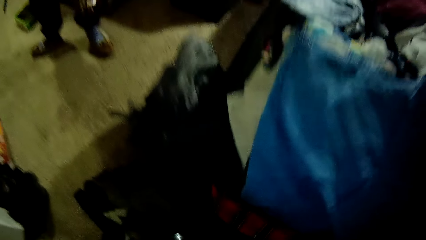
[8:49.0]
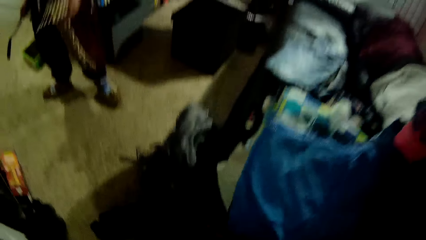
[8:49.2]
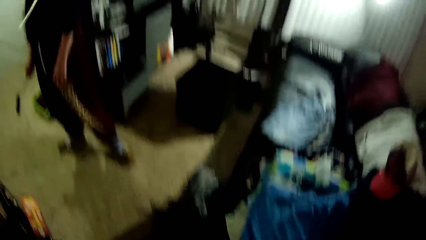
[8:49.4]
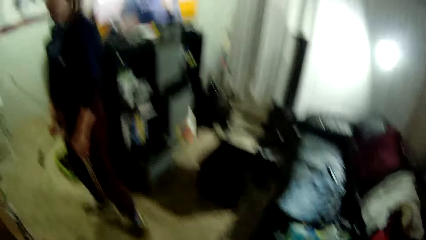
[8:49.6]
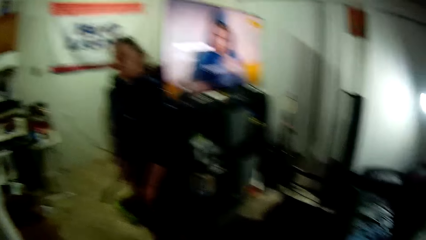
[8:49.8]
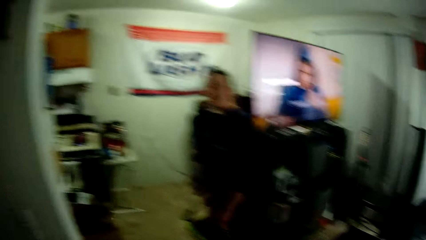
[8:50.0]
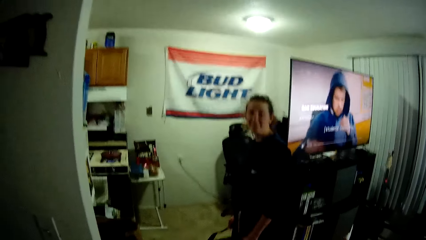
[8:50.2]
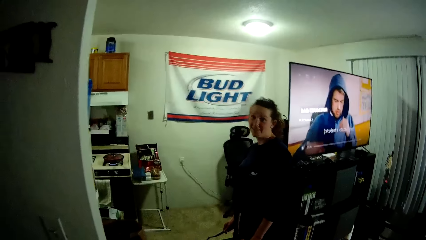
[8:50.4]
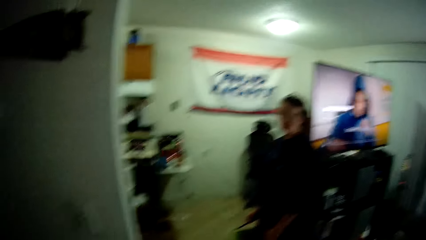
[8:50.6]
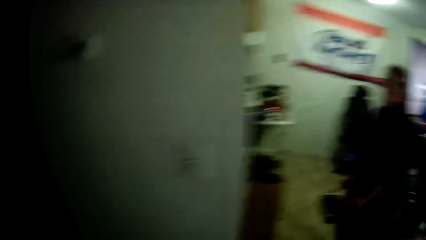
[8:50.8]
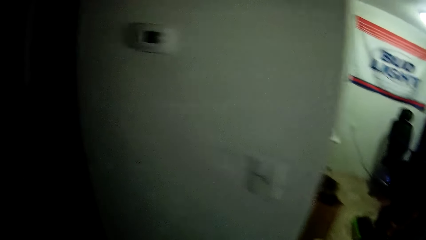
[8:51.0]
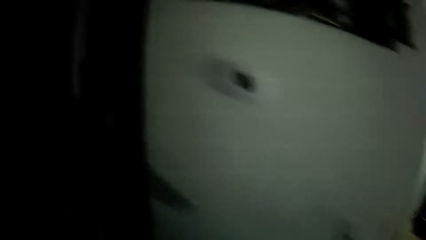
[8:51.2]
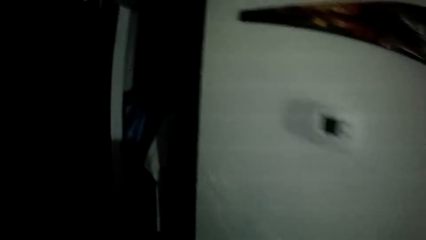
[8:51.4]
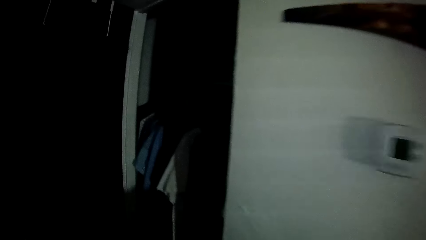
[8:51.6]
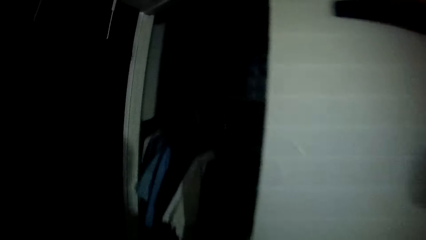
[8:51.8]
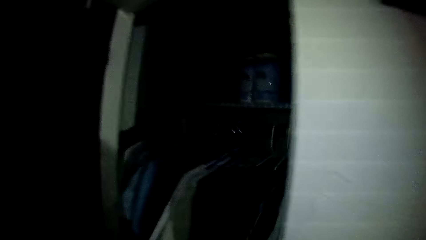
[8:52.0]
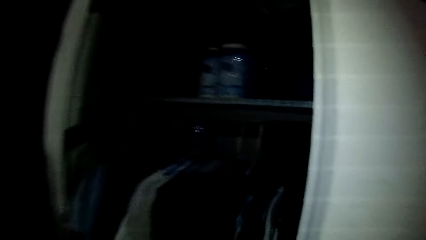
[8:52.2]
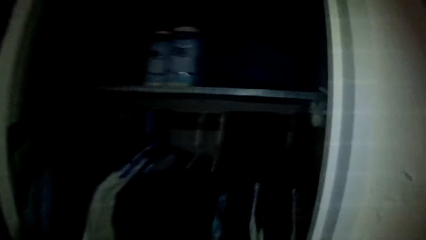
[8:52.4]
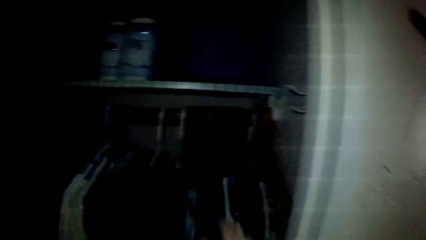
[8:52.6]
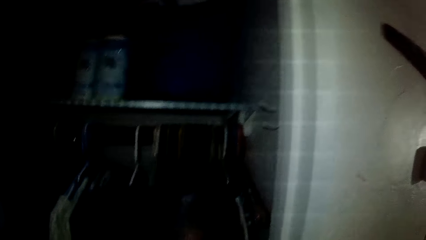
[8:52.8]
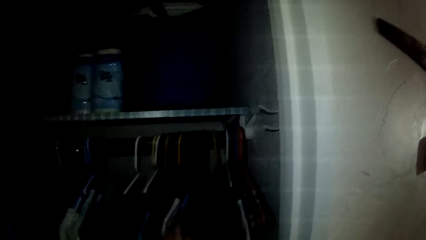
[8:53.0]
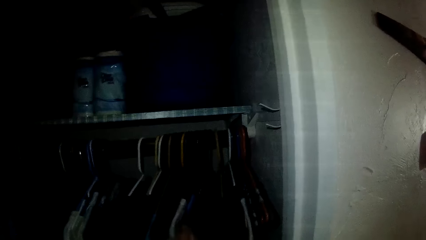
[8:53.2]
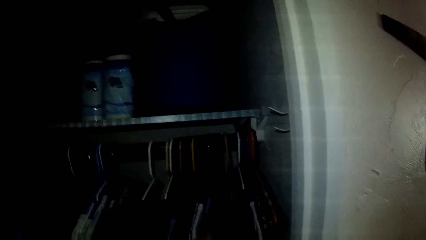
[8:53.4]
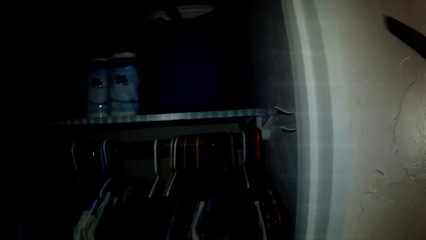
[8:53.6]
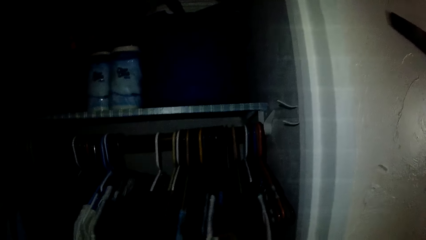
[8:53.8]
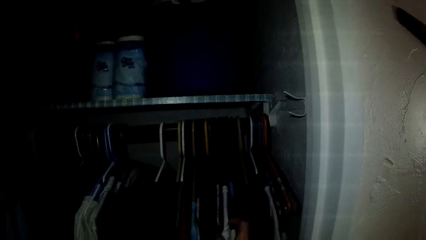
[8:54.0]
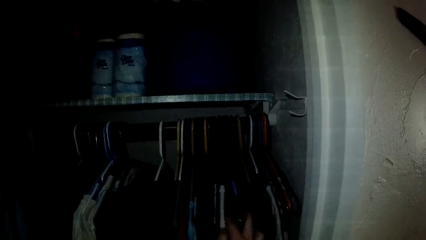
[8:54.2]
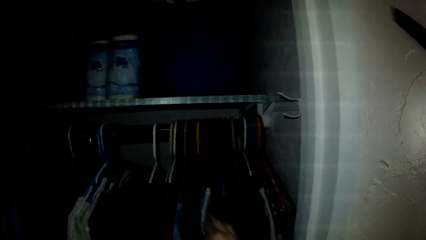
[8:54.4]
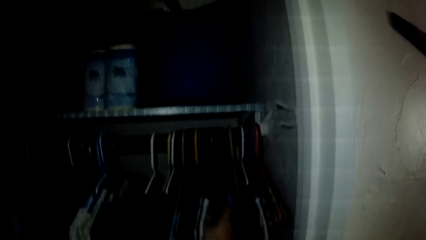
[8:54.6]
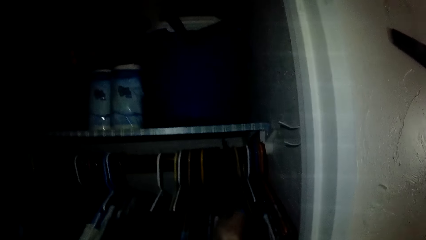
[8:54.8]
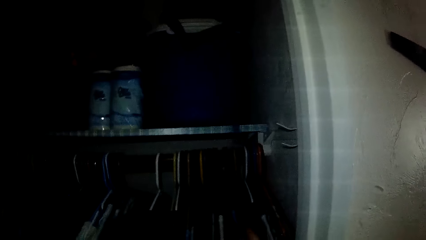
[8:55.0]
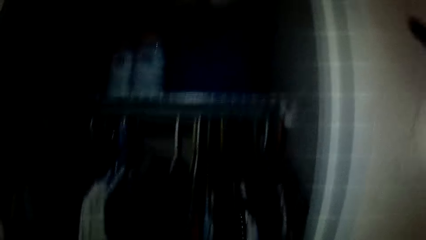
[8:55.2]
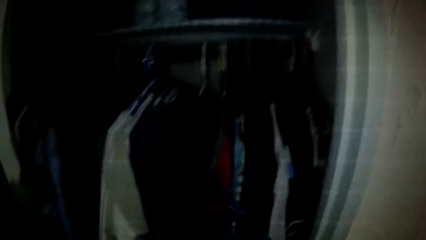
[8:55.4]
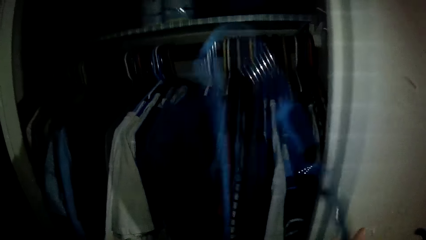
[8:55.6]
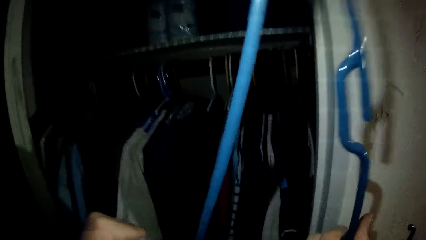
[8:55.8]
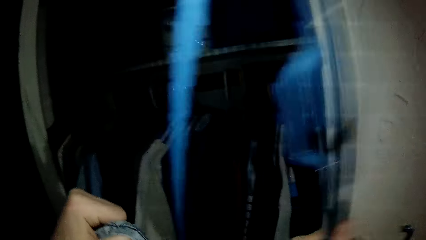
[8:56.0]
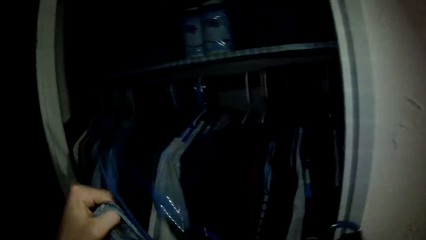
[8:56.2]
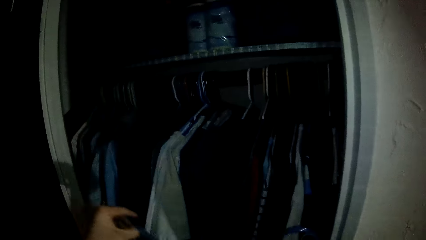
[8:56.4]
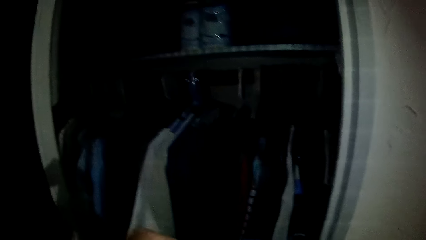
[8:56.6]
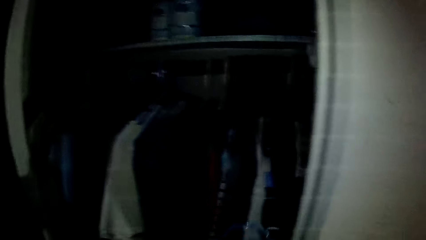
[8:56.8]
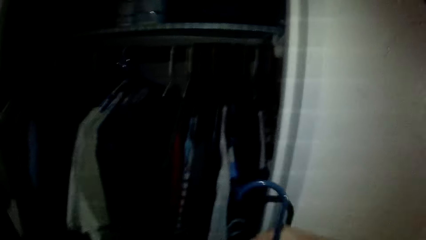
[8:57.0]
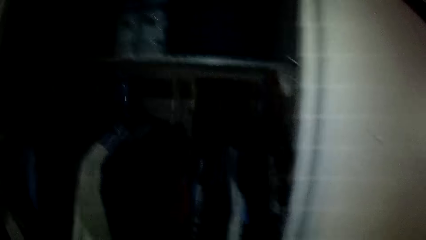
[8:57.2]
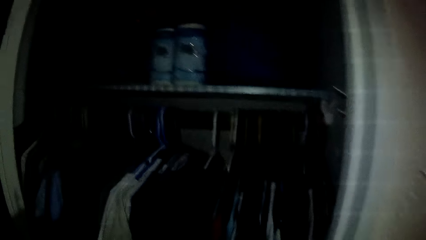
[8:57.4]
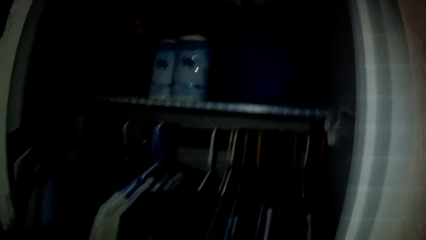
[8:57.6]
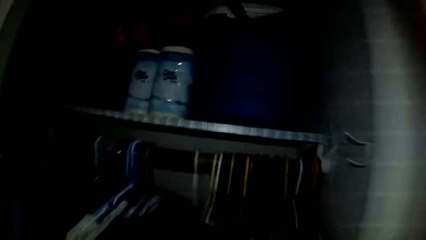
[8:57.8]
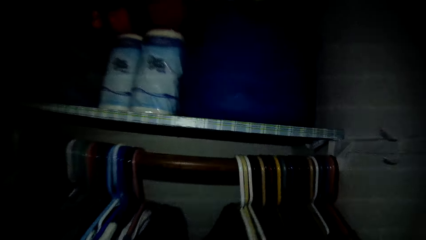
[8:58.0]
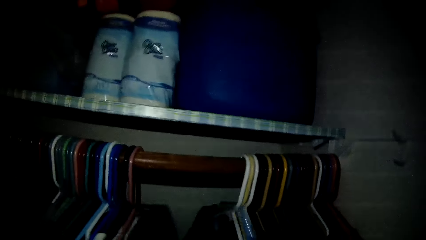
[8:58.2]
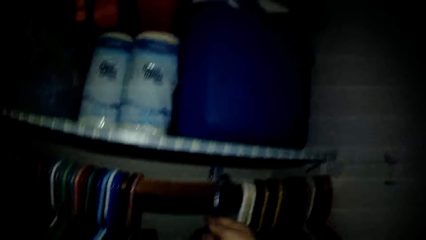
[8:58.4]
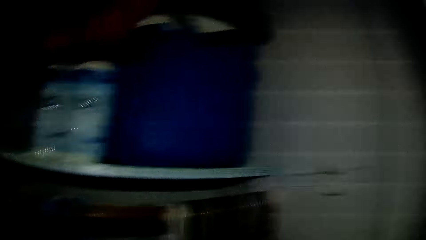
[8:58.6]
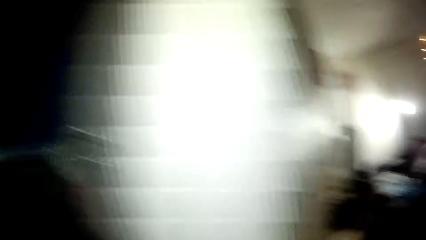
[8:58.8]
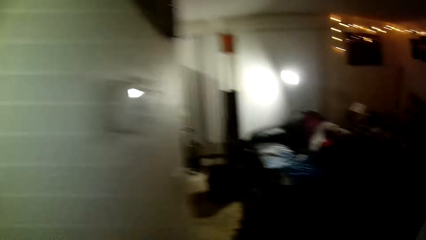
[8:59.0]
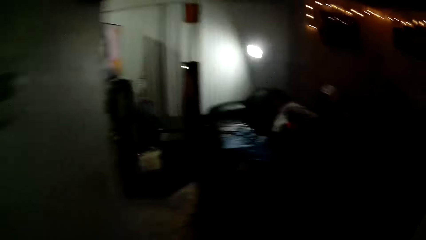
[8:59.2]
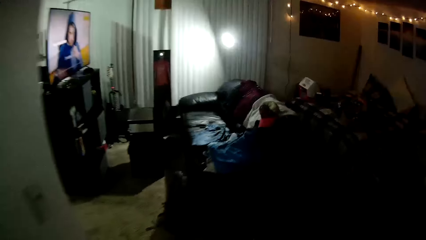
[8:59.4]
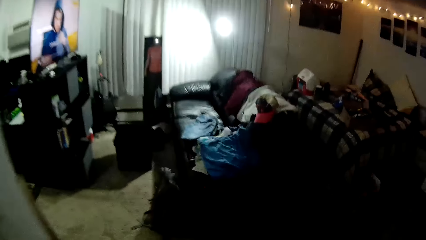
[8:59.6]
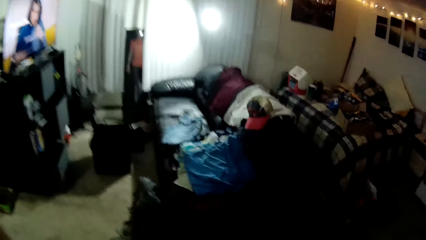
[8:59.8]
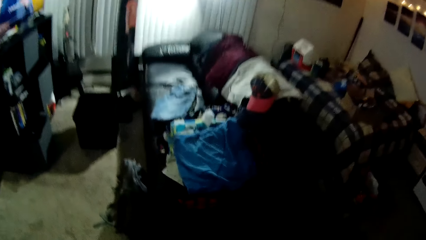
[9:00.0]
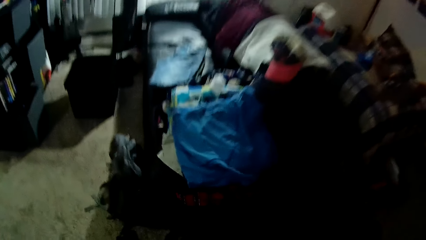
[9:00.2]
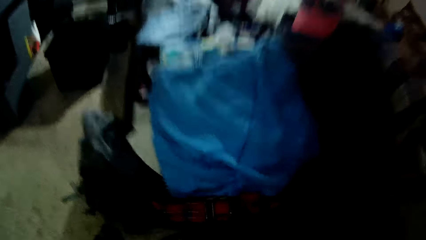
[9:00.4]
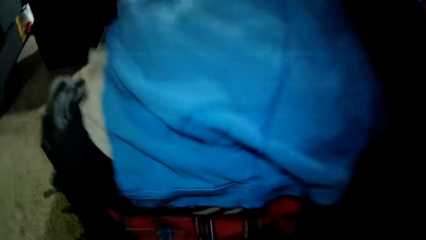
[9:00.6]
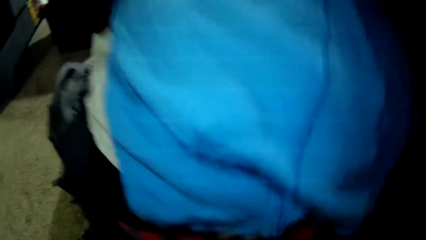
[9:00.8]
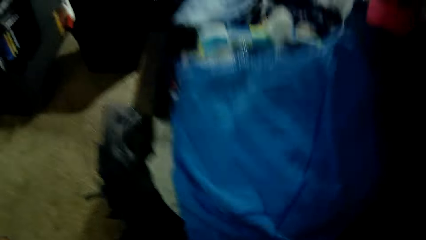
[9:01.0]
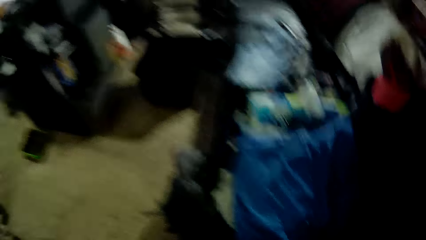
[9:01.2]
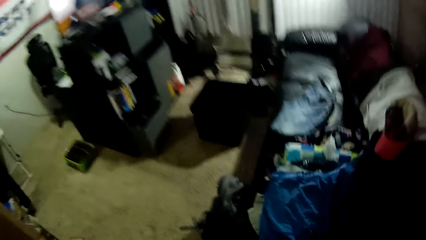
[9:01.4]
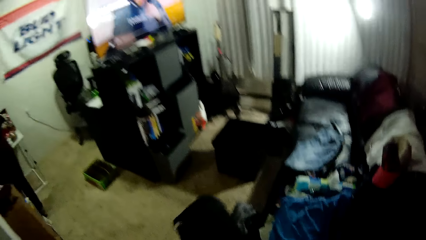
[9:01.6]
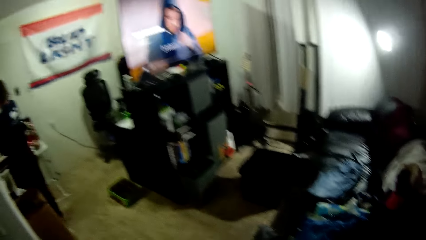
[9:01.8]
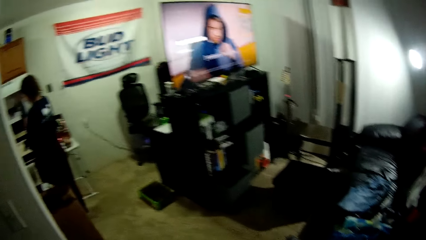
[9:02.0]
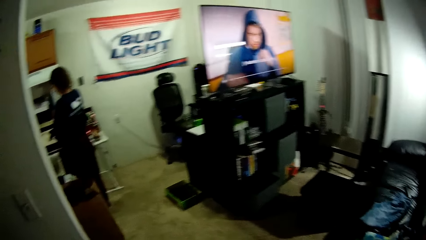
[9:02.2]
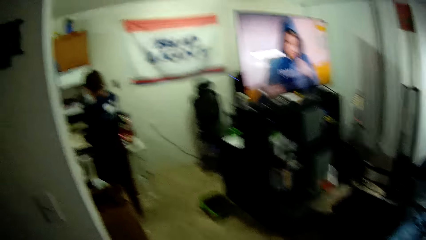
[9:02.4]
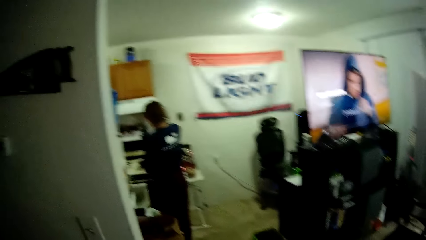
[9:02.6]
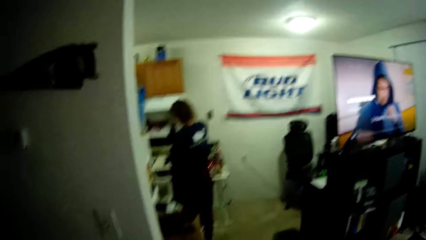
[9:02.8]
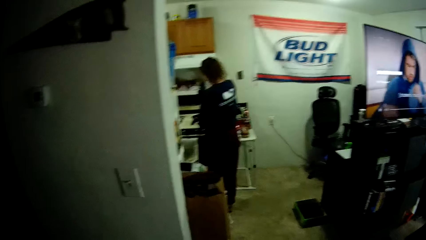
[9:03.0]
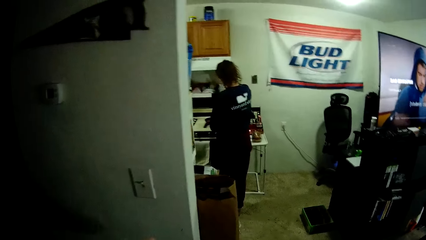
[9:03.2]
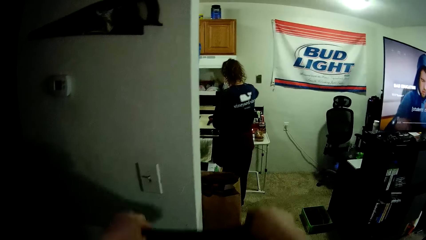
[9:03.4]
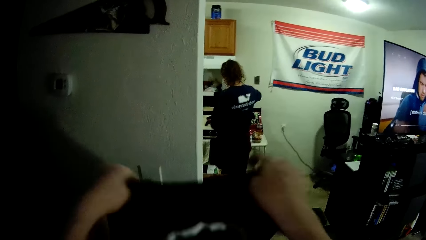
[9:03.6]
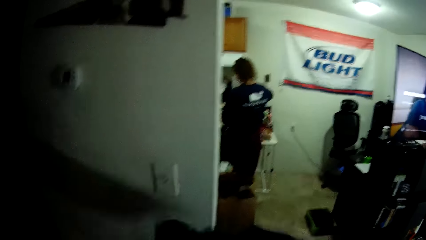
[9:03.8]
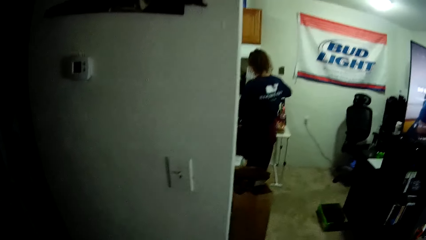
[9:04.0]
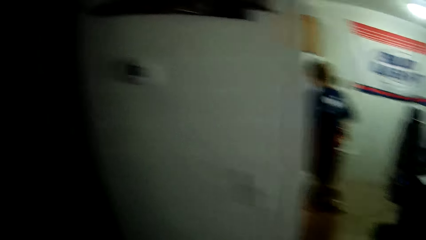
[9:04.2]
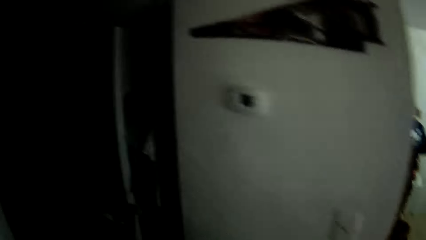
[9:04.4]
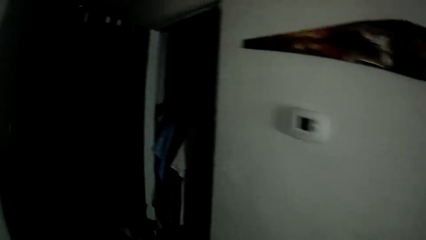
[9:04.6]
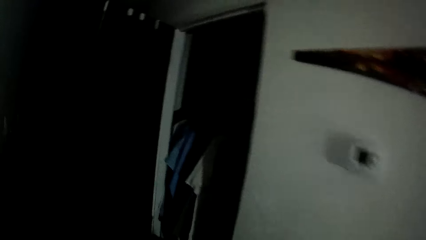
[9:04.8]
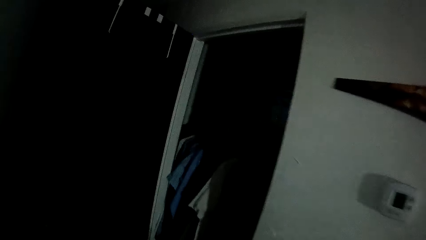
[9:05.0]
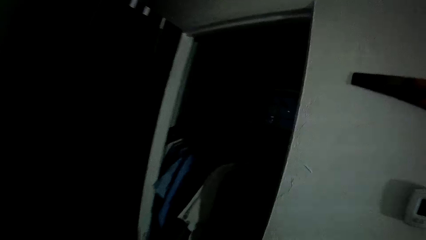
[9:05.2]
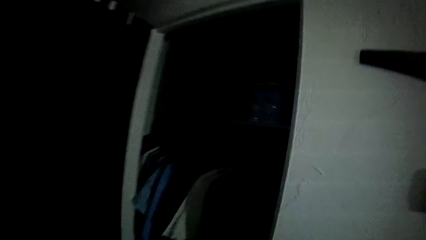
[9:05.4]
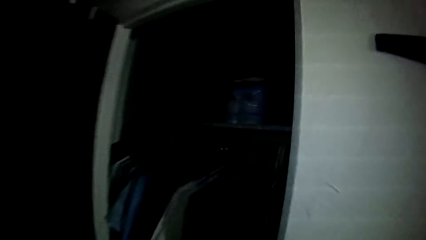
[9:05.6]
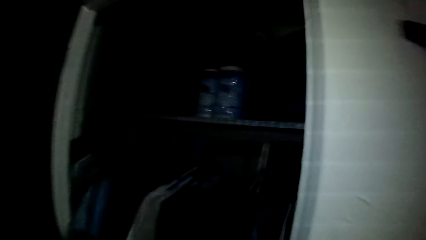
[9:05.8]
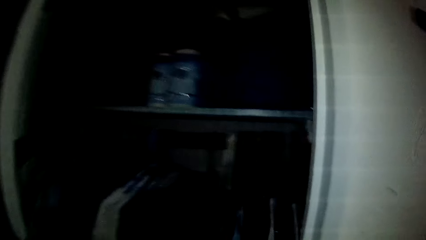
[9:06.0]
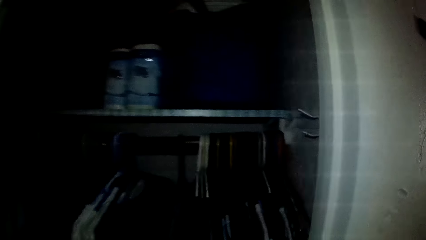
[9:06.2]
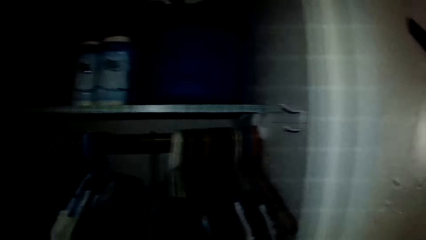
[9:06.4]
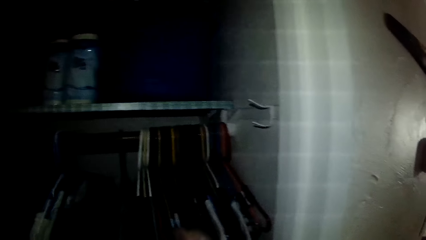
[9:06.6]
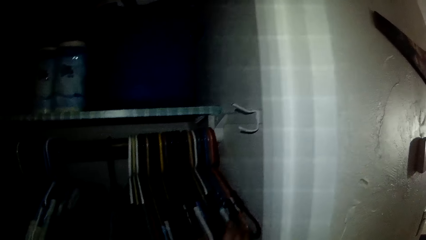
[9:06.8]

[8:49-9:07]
The camera wearer straightens a cloth and walks in a room. He interacts with the woman. He picks a hanger from the wardrobe with his right hand. He moves the cloth on a closet pole. He places another cloth on the hanger. He moves some clothes in the wardrobe with his left hand. He hangs the other cloth in the wardrobe. He walks in the room, picks a cloth in a basket, folds the cloth and walks in the room. He flaps another cloth. He straightens the cloth. He walks in the room.
